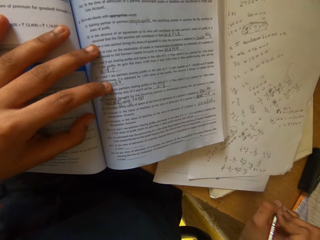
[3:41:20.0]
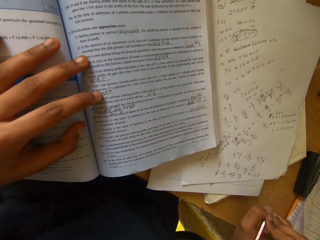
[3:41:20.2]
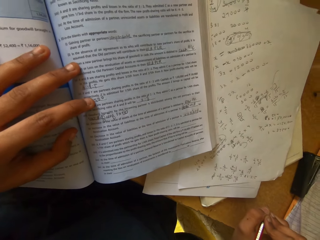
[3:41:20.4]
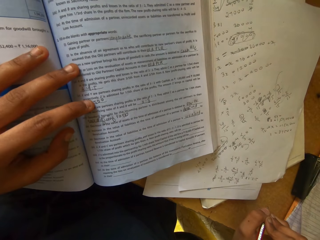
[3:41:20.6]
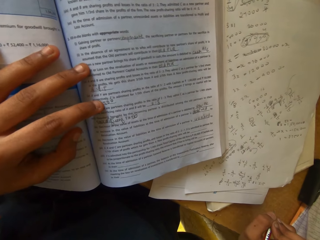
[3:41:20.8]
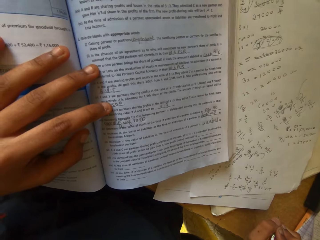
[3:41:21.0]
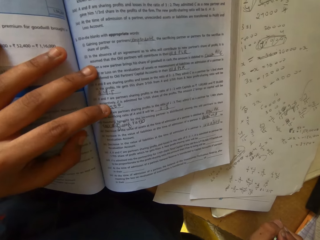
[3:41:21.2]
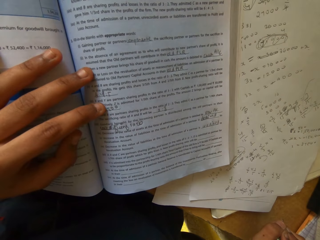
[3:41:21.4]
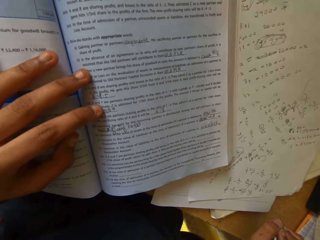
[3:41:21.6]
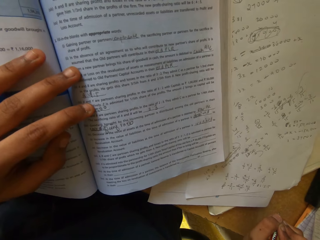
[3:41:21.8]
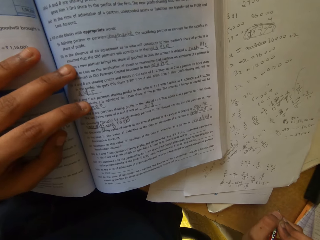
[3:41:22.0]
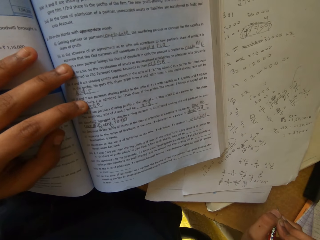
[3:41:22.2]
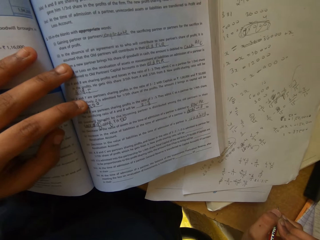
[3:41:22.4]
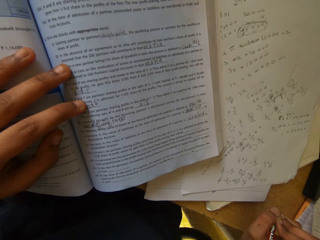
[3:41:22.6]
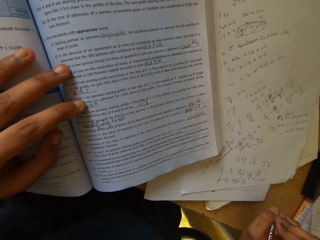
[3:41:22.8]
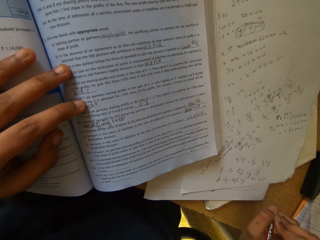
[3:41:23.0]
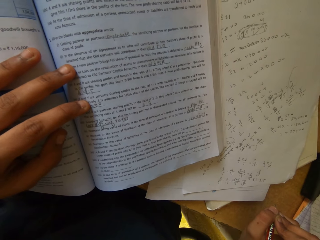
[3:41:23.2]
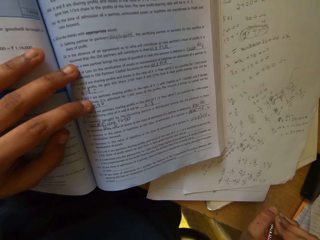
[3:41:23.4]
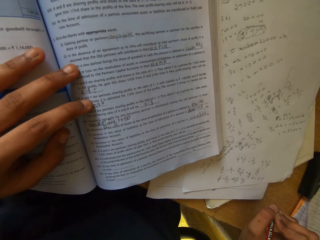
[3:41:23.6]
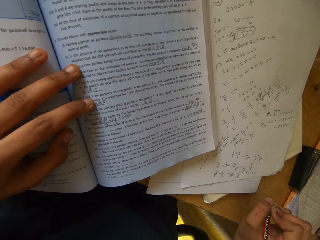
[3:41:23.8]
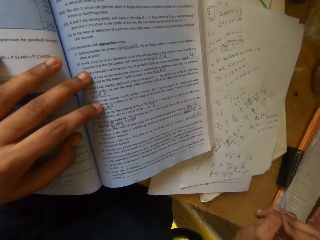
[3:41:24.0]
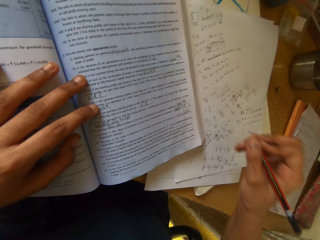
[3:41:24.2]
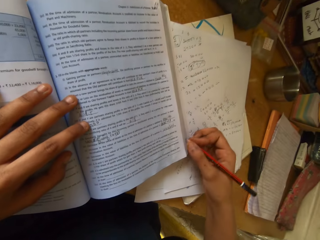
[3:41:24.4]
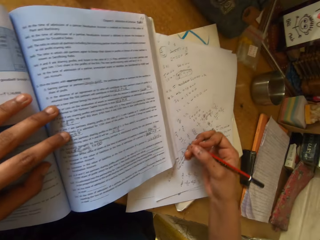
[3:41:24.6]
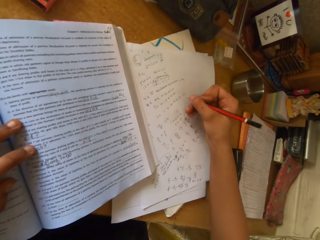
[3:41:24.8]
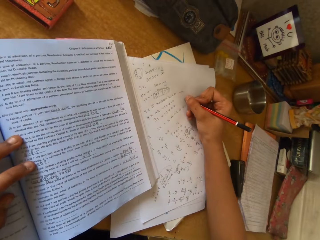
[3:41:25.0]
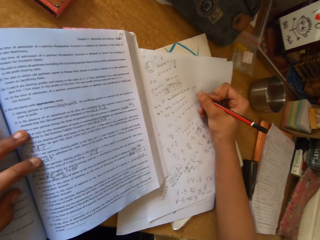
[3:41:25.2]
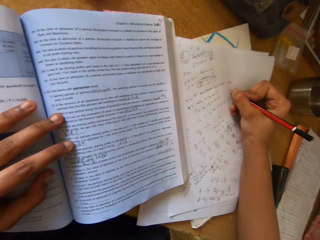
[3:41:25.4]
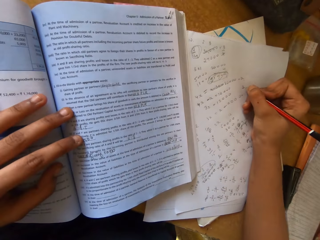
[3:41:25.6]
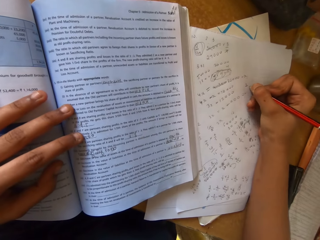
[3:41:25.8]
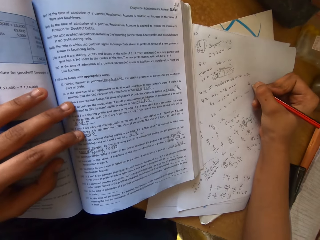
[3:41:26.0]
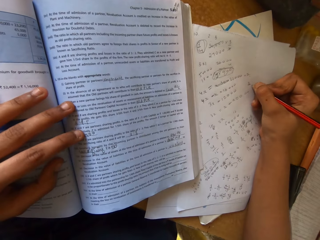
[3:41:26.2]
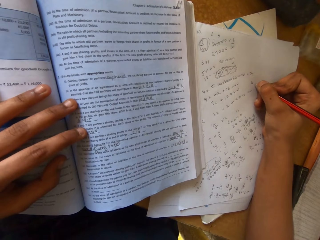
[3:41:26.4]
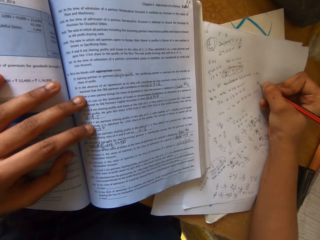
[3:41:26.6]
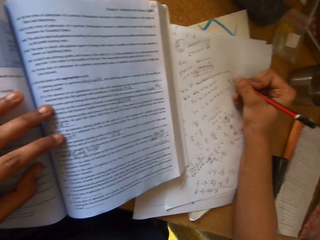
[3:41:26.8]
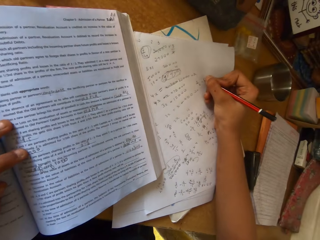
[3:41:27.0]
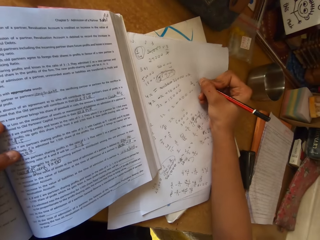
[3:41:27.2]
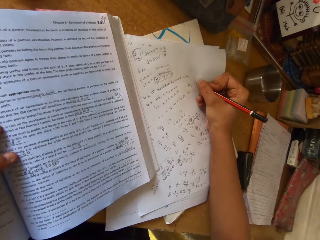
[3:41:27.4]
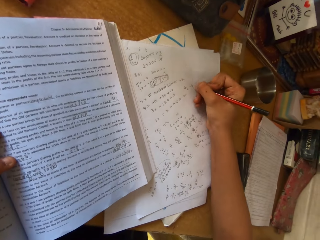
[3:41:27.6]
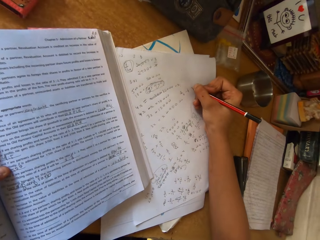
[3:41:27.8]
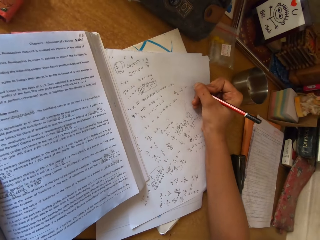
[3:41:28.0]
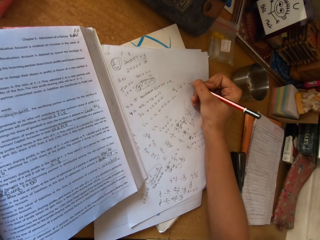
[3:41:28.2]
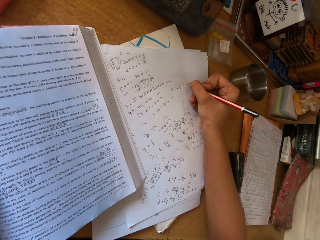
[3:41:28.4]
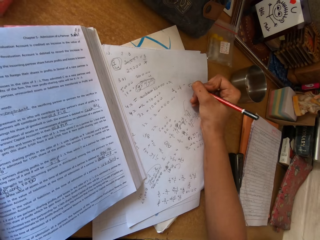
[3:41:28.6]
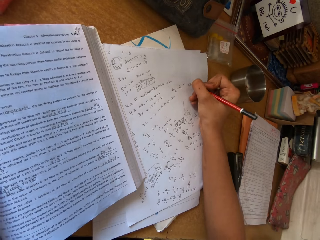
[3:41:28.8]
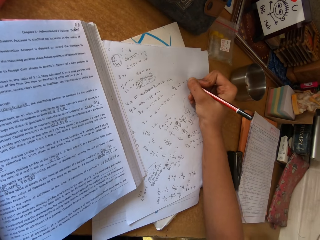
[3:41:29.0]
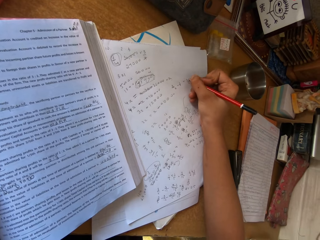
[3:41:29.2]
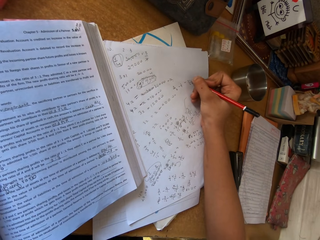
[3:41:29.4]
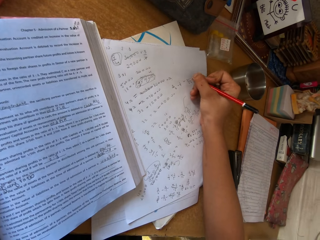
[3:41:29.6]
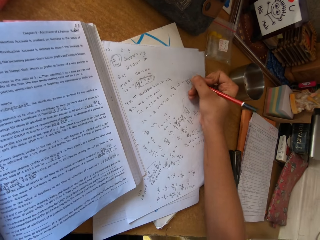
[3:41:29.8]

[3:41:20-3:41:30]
The camera wearer writes on the book. They read the textbook. They write on the paper.

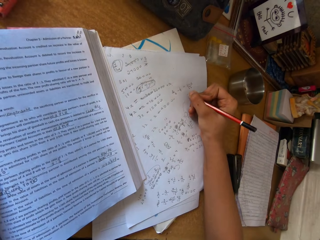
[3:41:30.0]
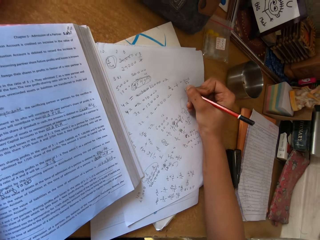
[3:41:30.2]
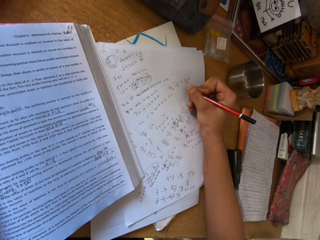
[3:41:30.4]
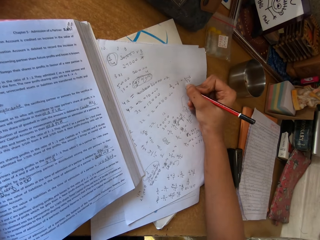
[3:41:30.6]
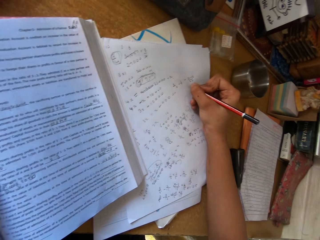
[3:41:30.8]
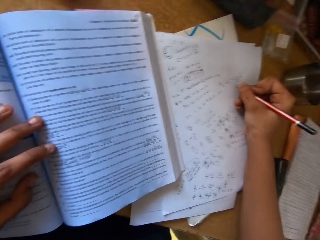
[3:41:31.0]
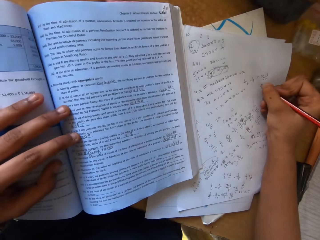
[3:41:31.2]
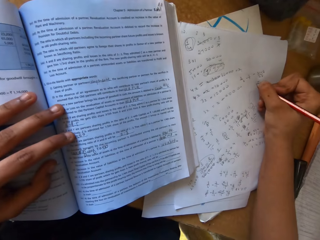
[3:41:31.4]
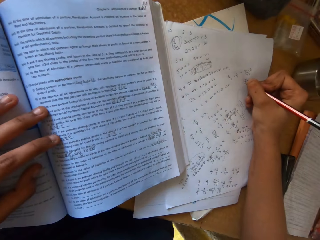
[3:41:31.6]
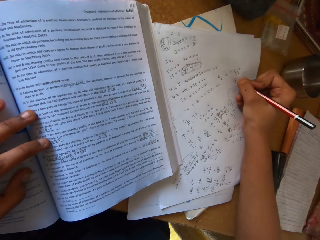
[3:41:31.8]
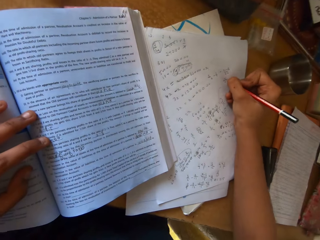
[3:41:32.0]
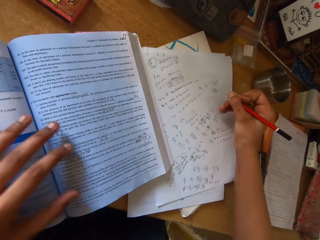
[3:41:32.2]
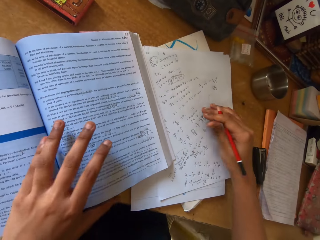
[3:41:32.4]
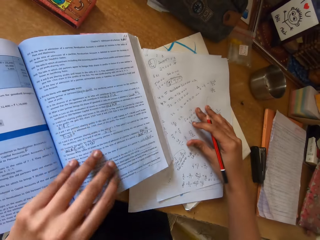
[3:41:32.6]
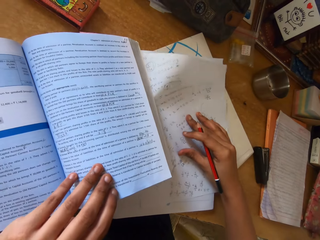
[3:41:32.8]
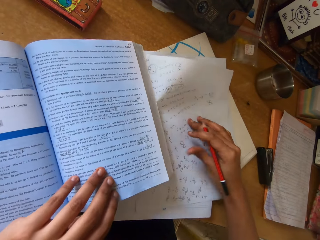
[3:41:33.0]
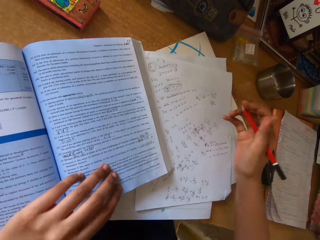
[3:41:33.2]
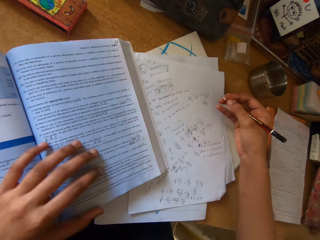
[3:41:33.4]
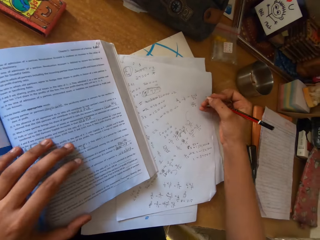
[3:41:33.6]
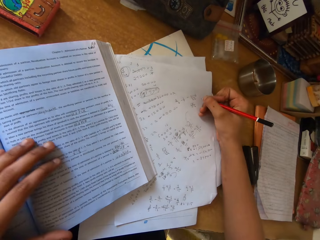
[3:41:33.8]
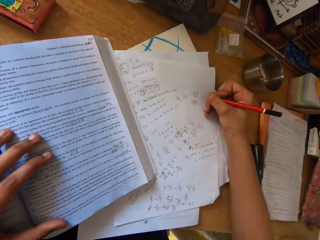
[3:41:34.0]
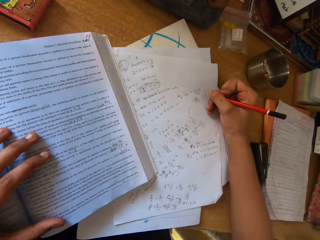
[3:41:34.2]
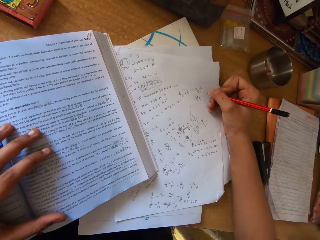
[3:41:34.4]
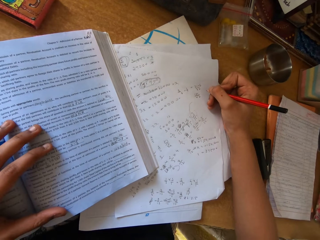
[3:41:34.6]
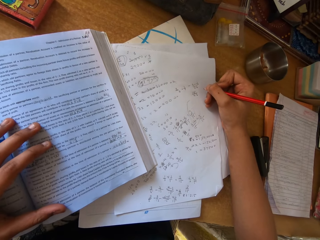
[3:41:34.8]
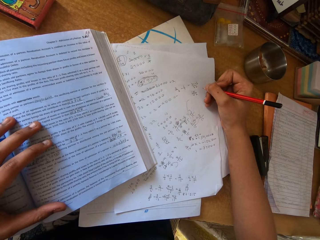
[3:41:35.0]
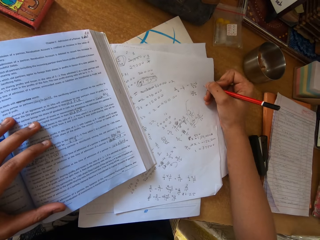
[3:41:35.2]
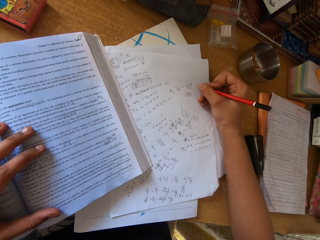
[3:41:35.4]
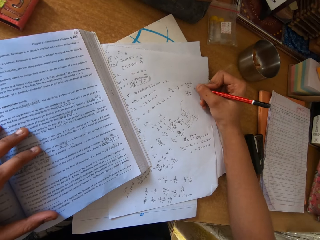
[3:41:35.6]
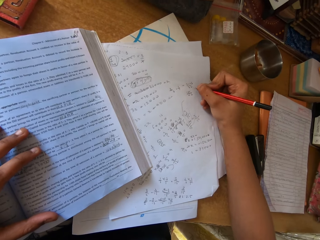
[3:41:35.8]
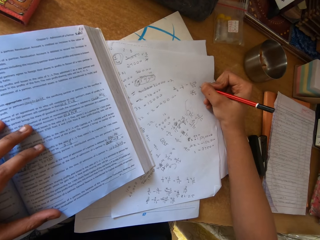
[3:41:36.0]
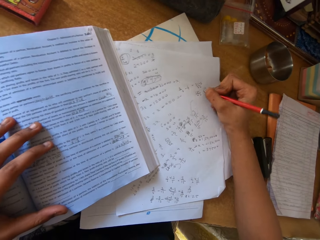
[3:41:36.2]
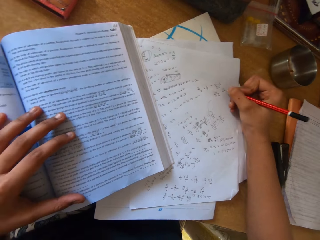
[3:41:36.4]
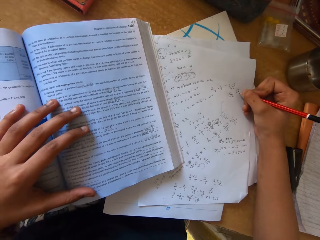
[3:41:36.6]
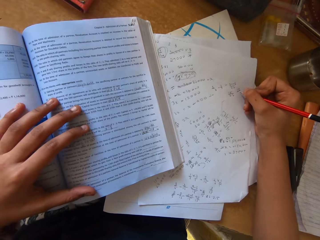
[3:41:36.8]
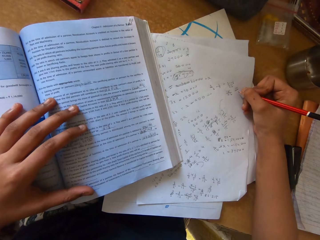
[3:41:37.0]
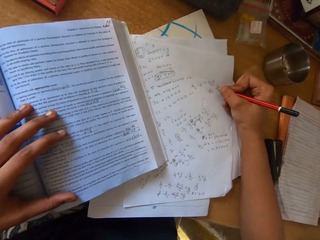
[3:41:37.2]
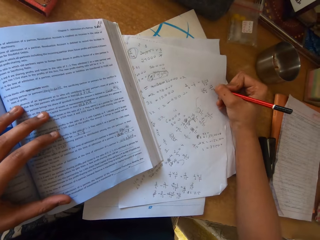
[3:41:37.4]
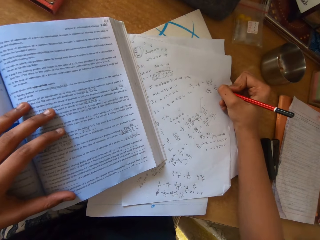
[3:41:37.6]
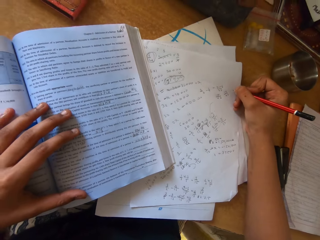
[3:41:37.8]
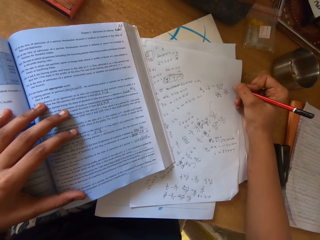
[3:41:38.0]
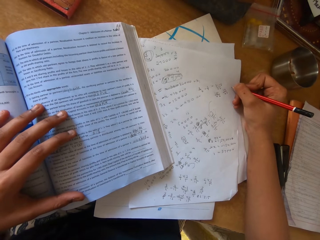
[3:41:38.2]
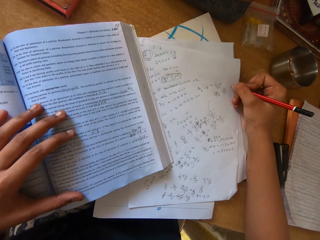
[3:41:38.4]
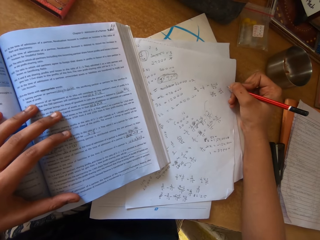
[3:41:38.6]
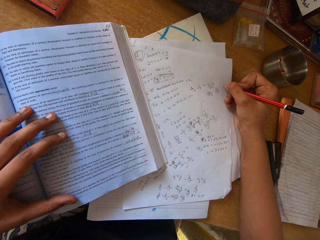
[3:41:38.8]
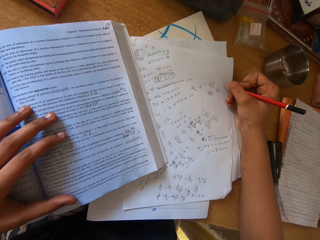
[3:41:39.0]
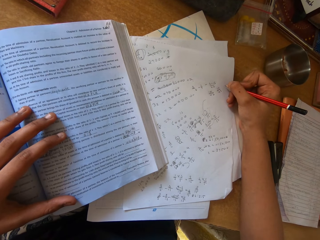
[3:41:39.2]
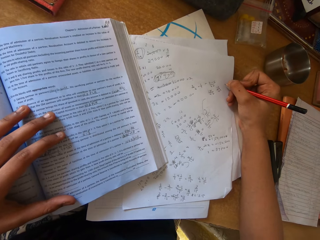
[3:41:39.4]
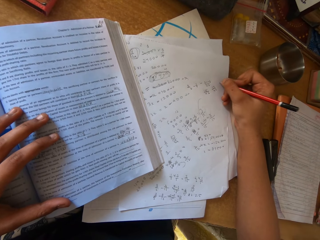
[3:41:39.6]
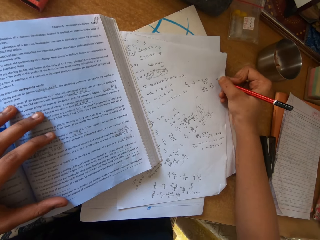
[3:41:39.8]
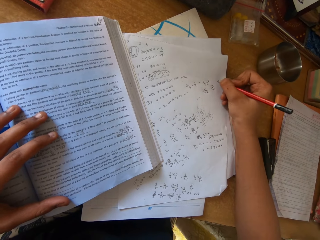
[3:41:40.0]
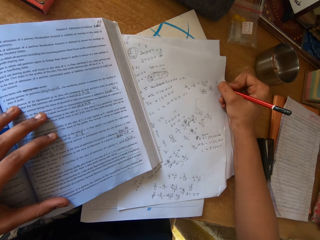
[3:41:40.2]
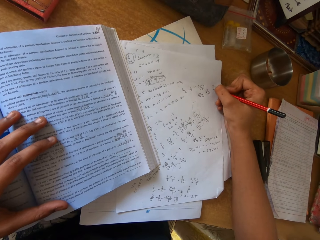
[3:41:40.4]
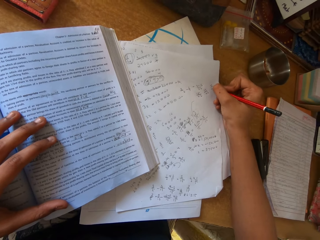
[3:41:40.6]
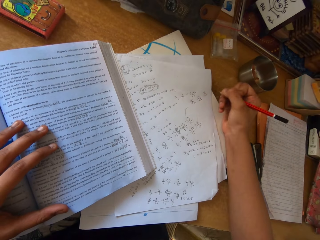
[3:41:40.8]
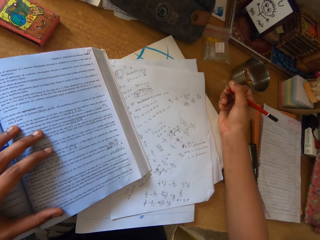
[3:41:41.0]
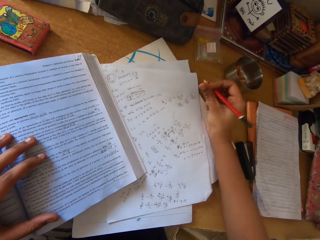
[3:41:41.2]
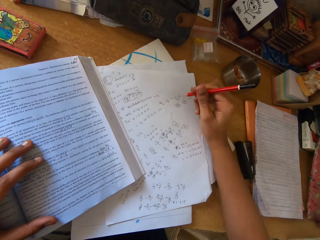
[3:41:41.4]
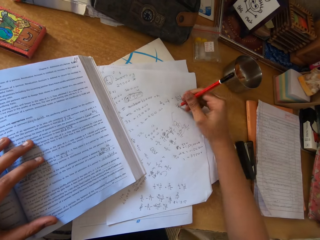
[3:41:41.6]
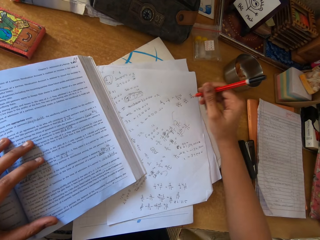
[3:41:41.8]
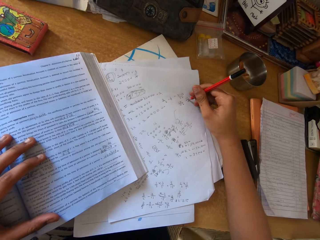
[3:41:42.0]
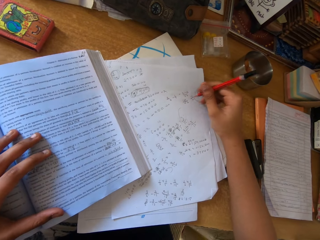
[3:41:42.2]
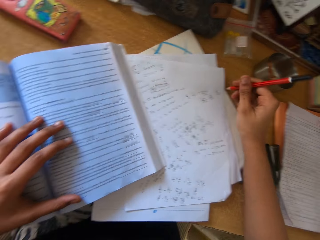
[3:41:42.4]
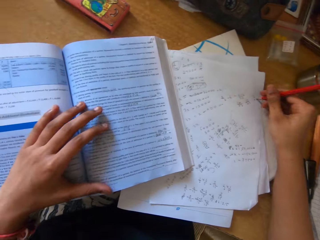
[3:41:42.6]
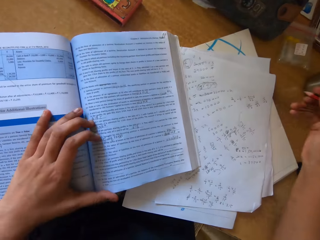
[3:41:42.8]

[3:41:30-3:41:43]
The camera wearer reads on the book. They write on the paper. They move the paper on the table. They read on the book. They write on the paper. They look at the textbook. They write on the paper.
